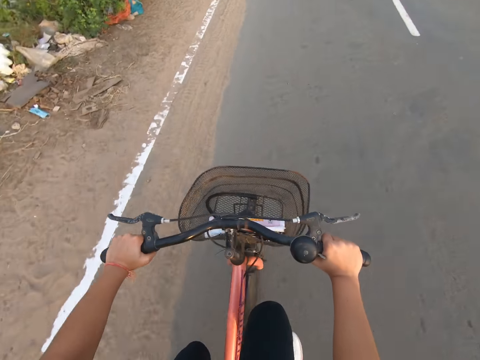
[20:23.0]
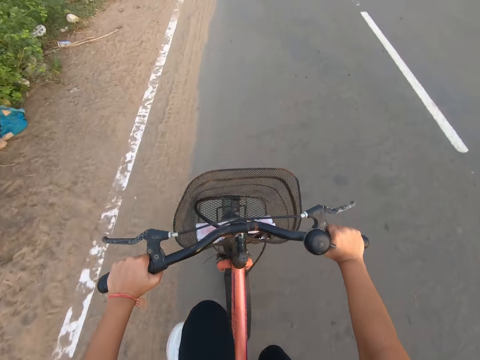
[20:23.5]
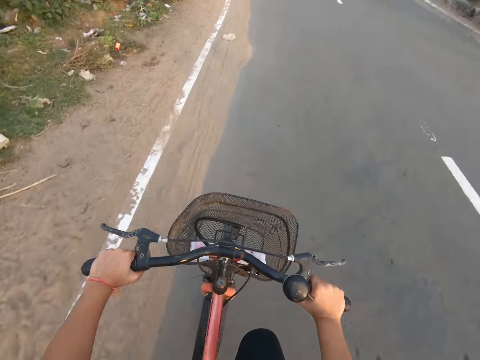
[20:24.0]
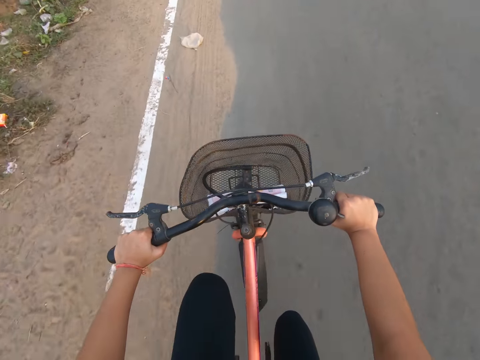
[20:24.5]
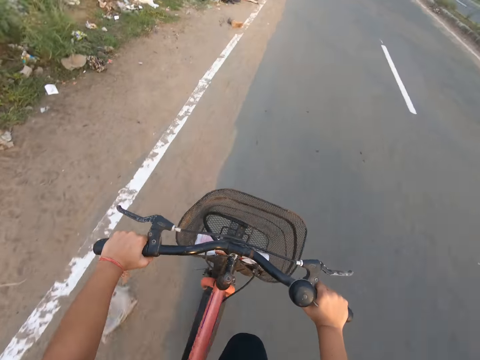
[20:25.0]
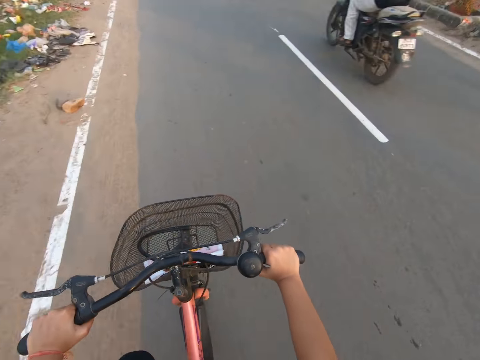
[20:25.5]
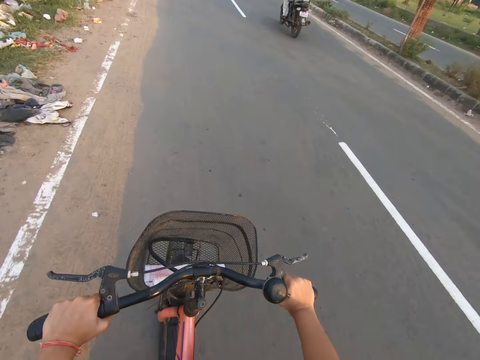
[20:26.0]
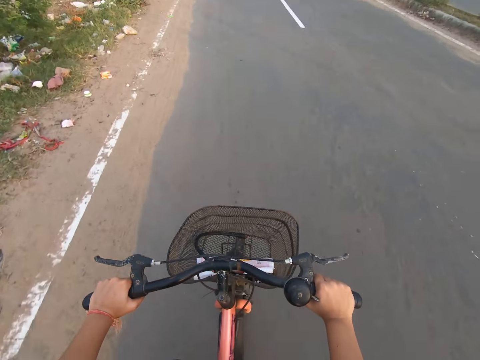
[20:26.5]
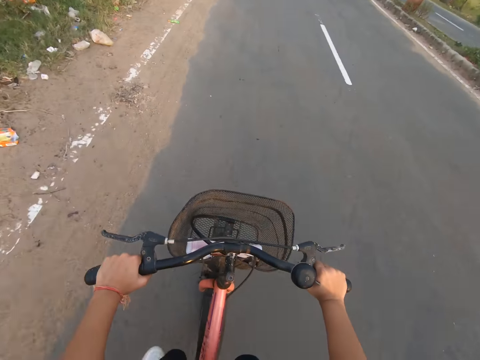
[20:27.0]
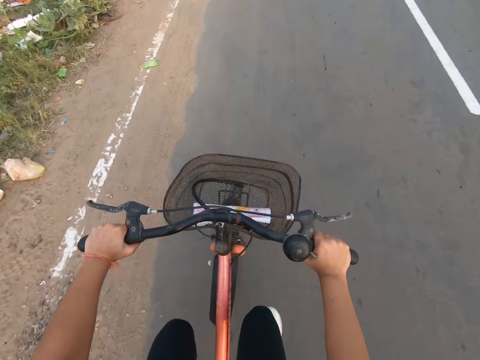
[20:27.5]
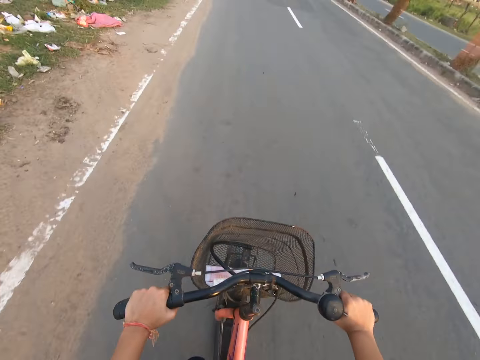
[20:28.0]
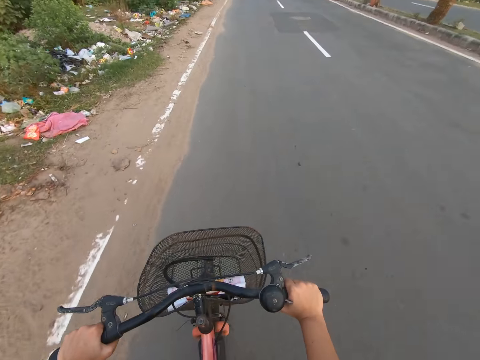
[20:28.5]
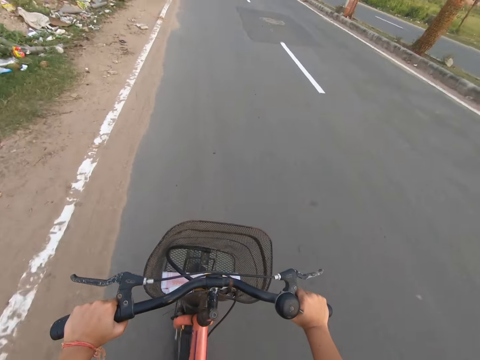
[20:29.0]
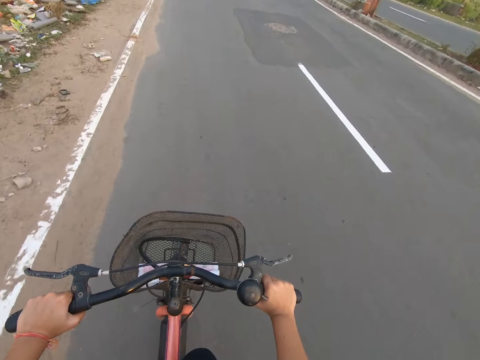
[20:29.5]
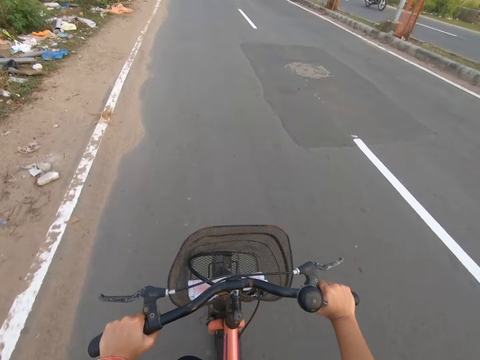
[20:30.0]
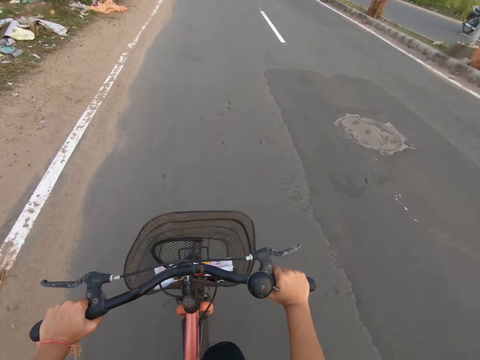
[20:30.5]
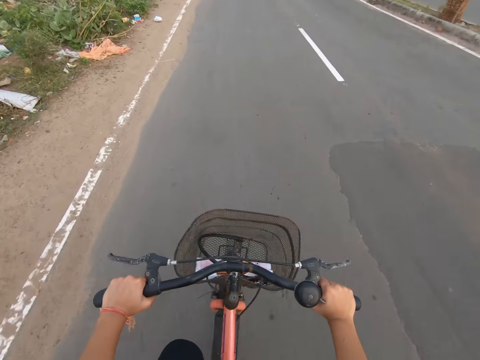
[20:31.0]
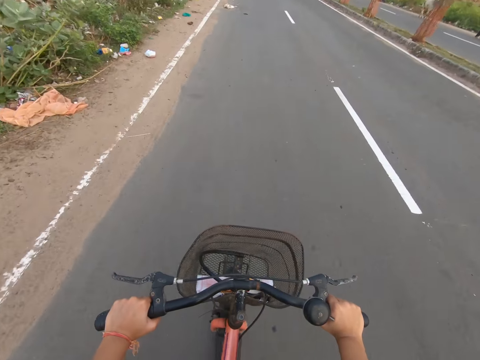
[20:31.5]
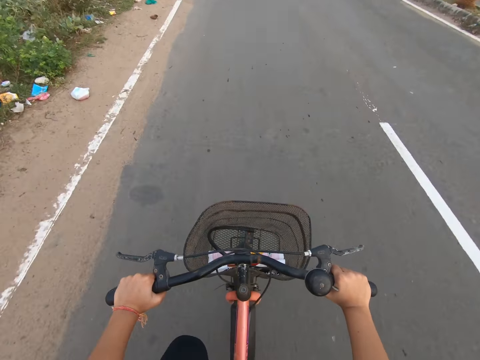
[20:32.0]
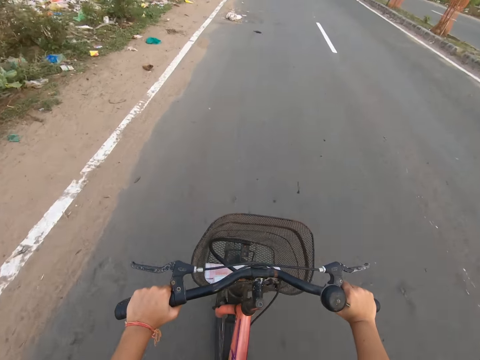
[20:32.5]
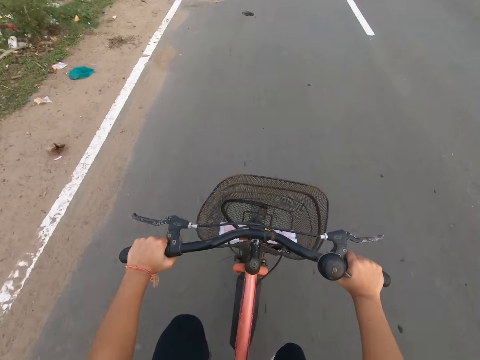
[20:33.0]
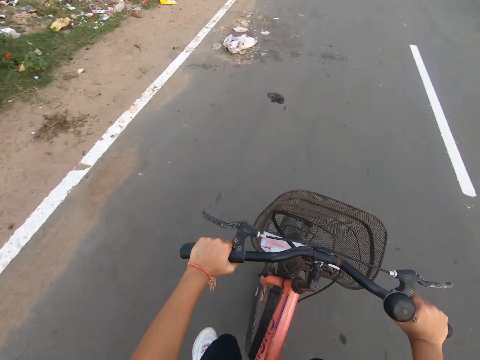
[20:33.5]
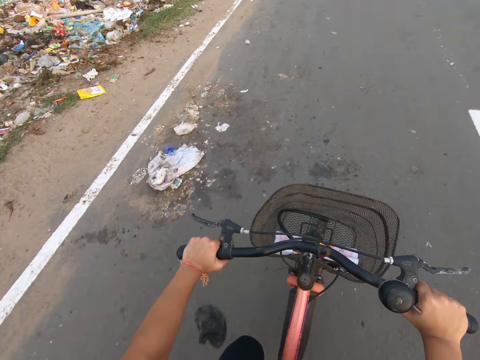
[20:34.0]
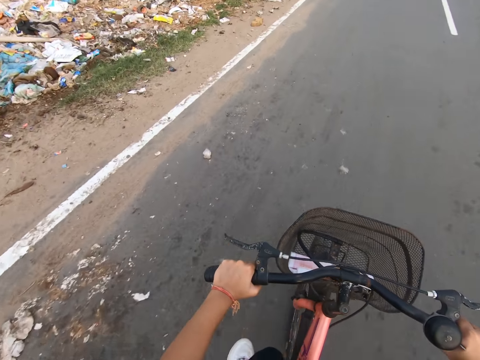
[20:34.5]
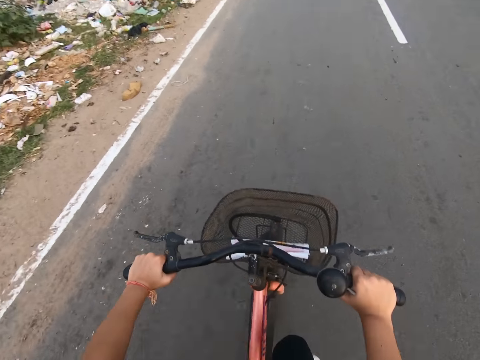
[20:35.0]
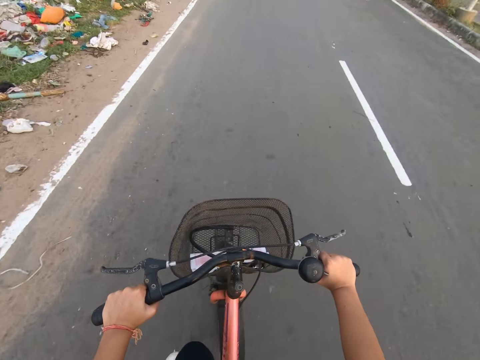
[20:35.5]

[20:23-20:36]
A motorcycle drives past the camera wearer.

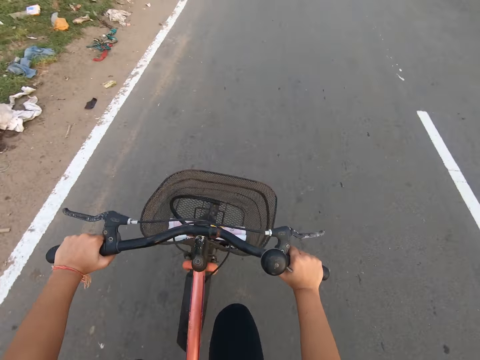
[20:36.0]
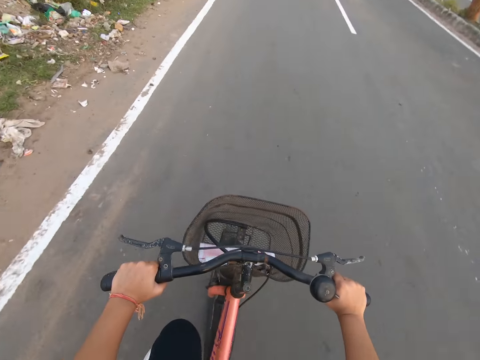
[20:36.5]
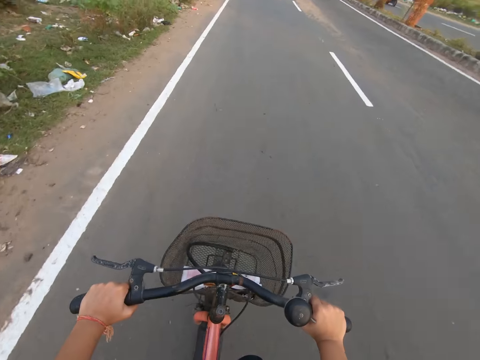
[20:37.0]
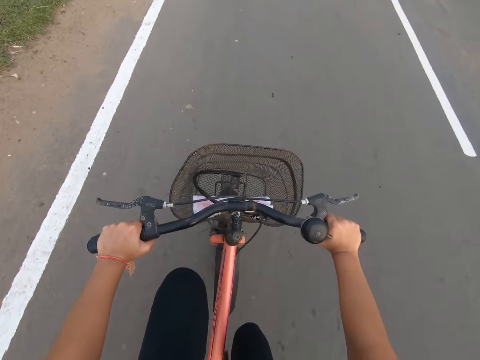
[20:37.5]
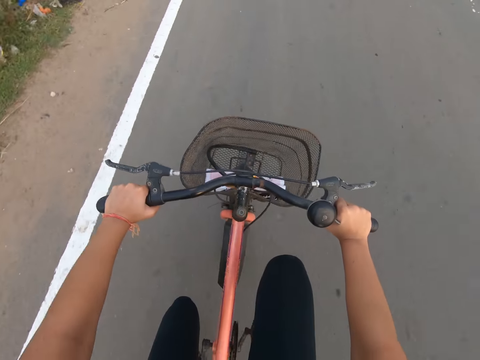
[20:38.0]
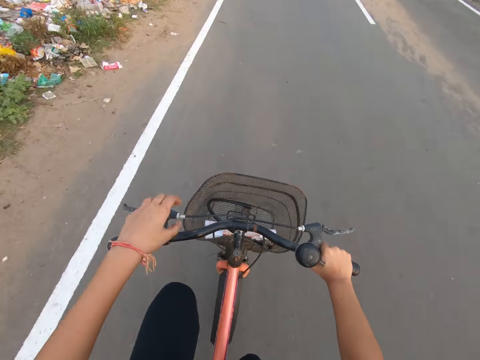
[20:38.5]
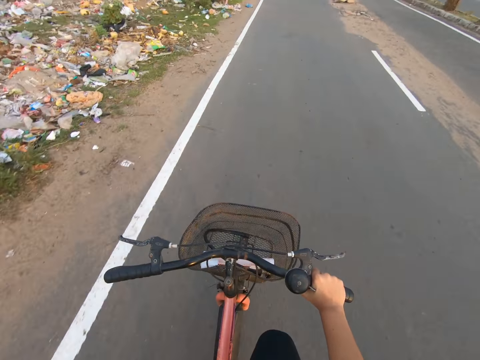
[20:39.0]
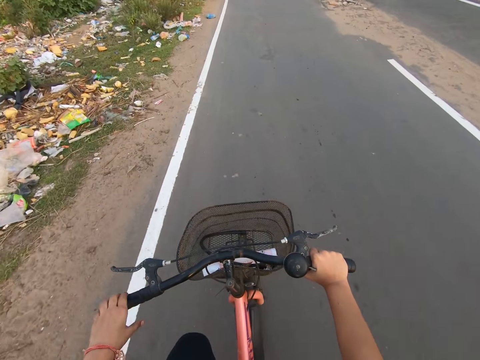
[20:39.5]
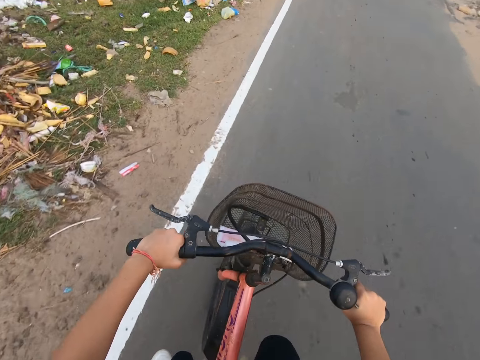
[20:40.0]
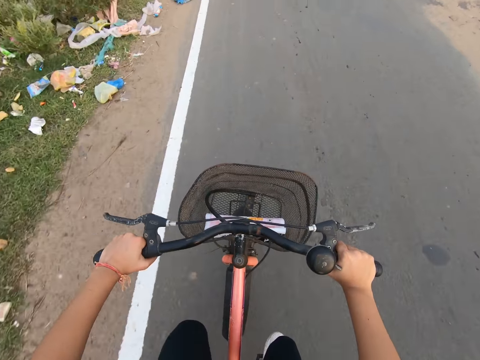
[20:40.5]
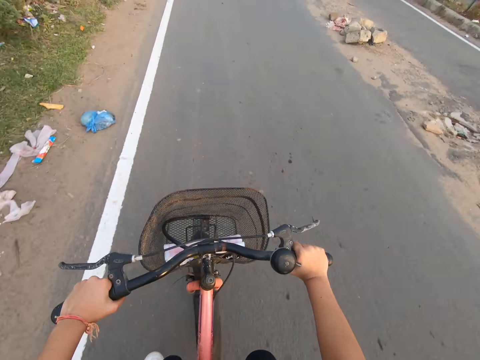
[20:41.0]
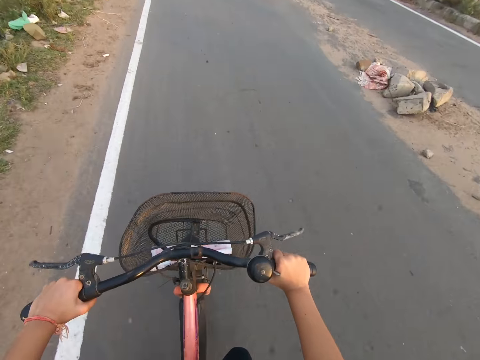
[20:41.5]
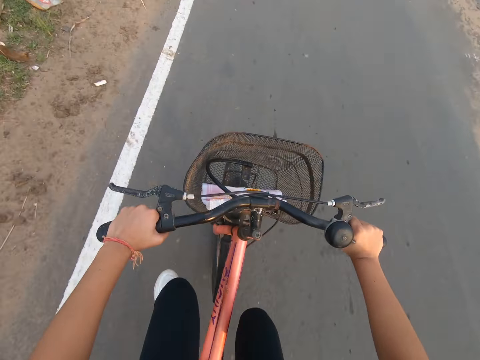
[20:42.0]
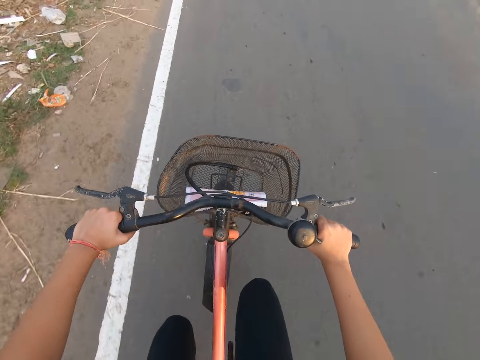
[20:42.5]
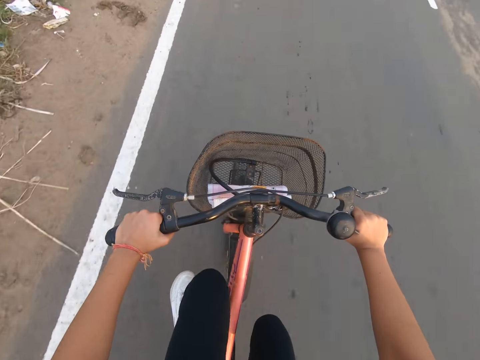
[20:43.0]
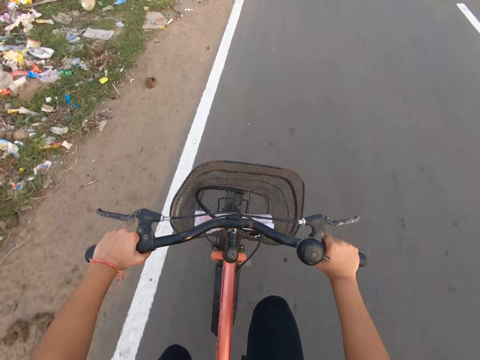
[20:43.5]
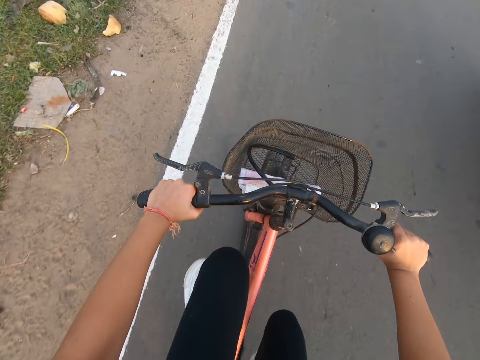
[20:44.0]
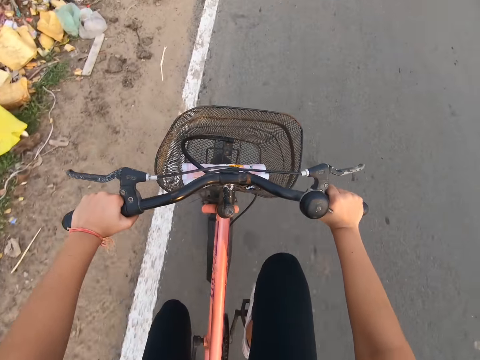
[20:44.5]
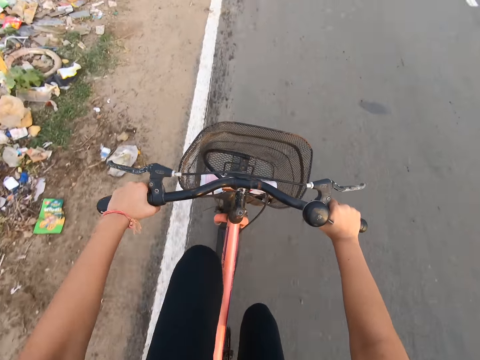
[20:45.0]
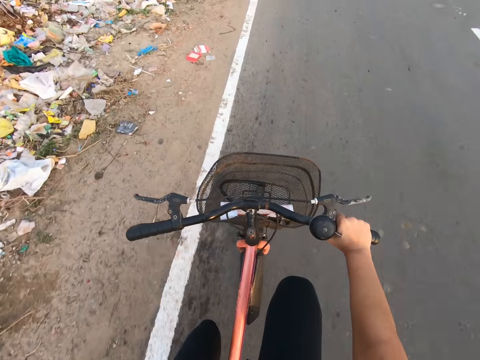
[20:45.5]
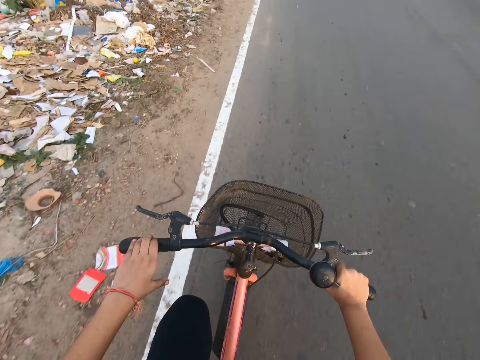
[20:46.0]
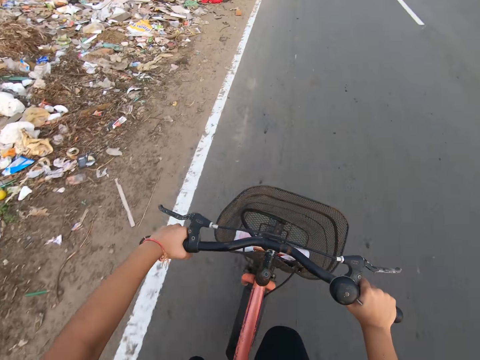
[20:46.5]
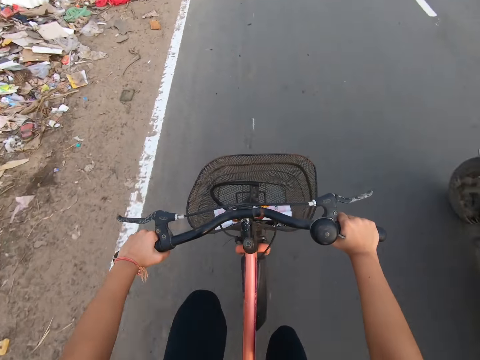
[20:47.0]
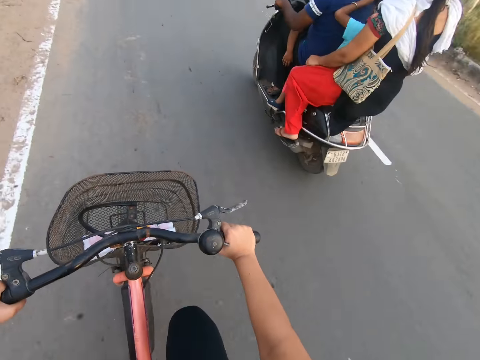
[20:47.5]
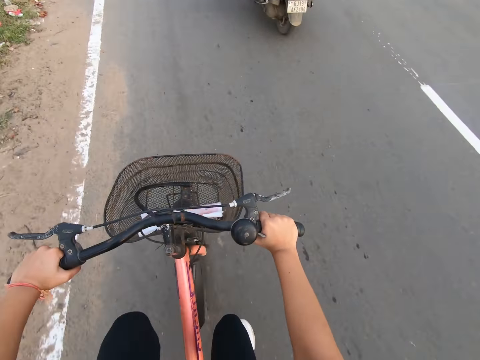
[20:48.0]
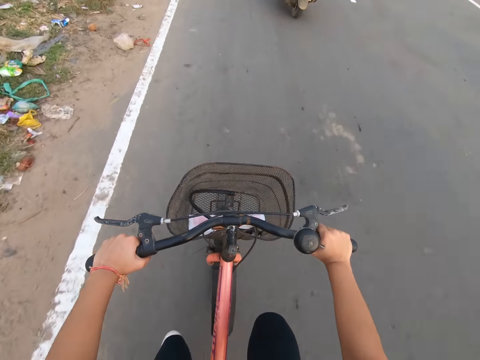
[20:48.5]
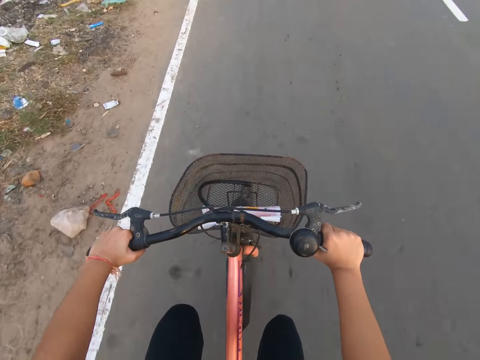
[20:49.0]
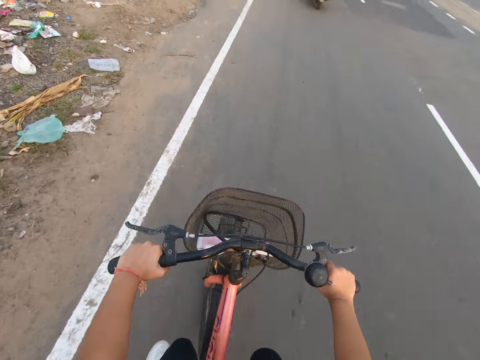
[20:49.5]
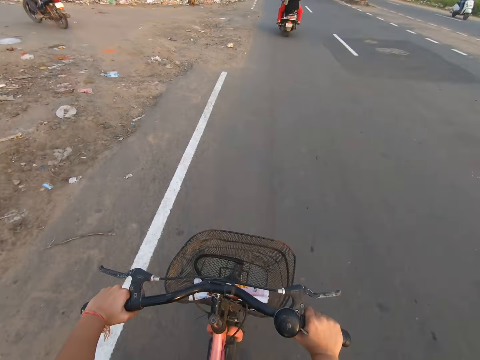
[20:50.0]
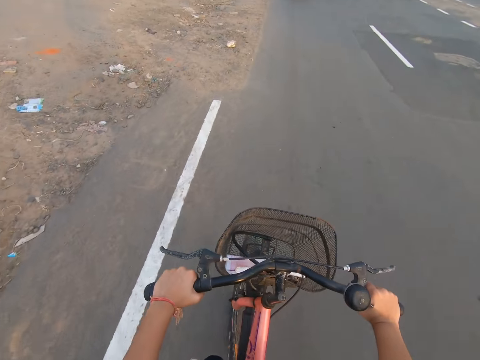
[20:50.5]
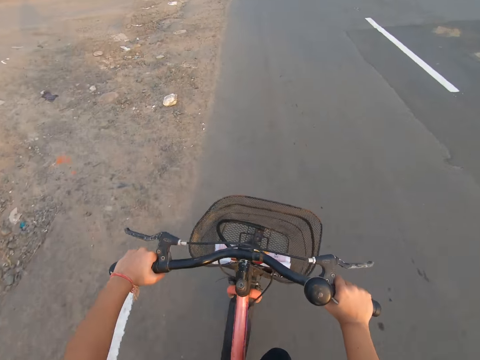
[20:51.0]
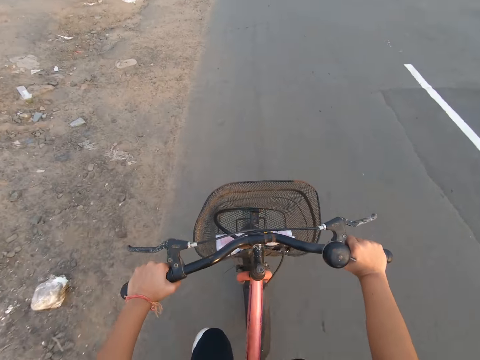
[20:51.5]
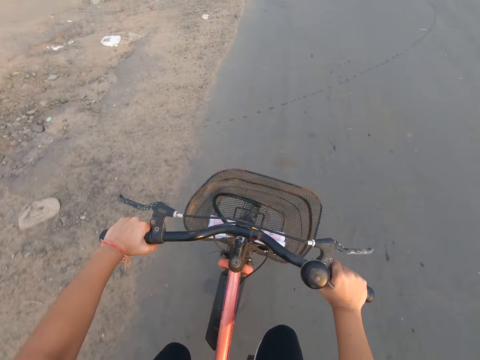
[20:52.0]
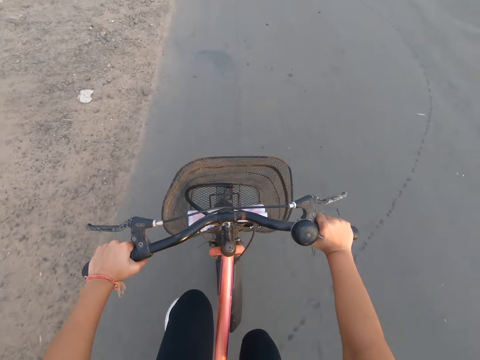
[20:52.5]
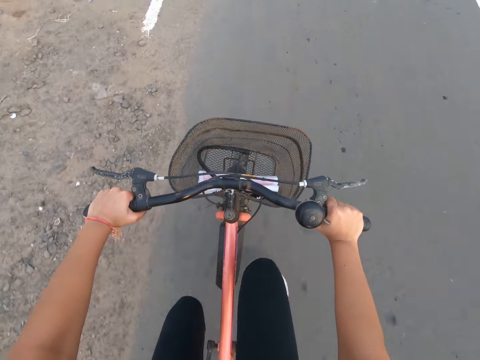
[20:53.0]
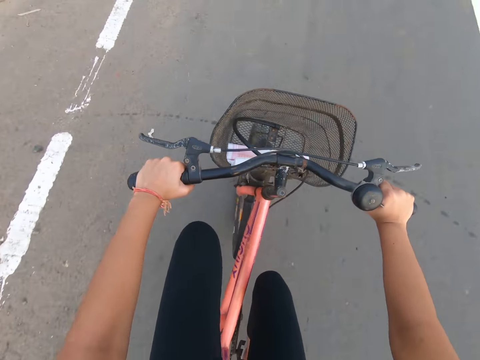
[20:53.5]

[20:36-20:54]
The camera wearer lifts up the left hand. They ride a bicycle on a road. A motorcycle drives past the camera wearer. The camera wearer touches the face with the left hand. A motorcycle drives past the camera wearer.
